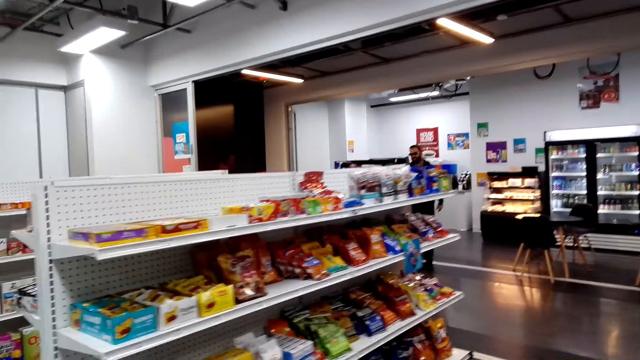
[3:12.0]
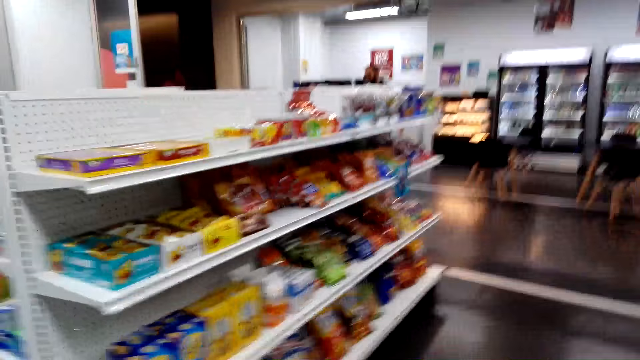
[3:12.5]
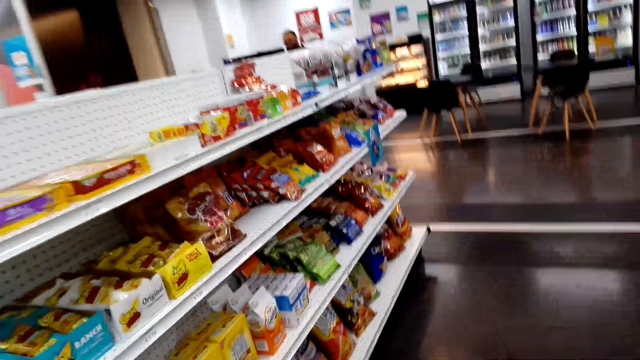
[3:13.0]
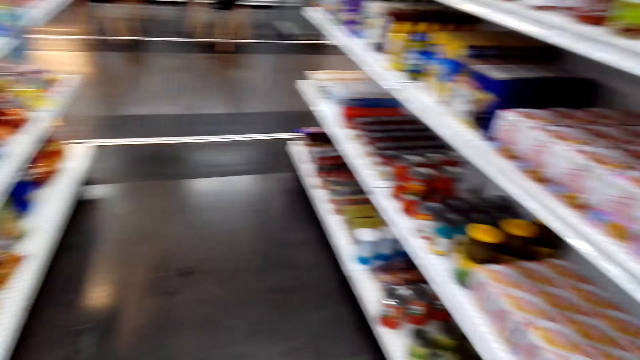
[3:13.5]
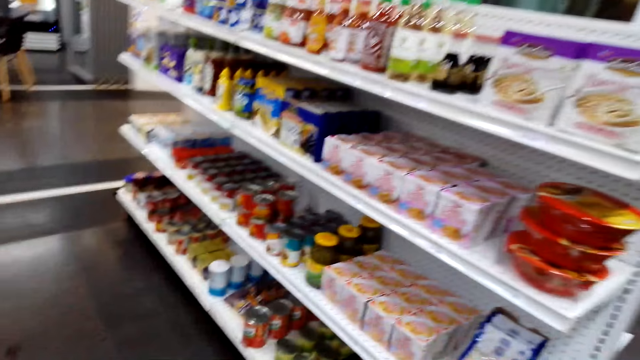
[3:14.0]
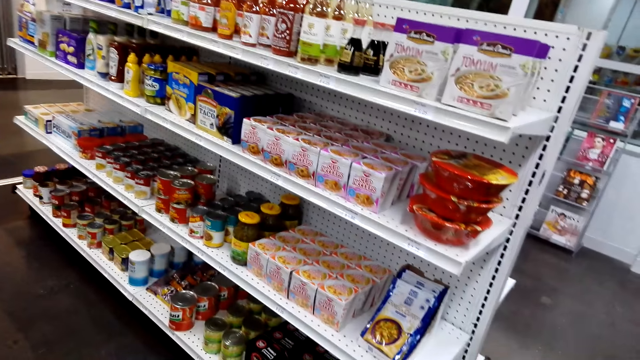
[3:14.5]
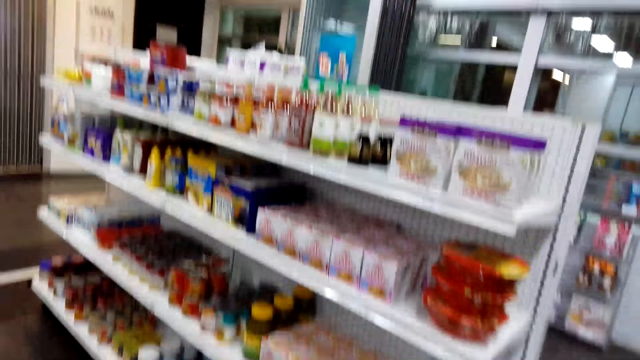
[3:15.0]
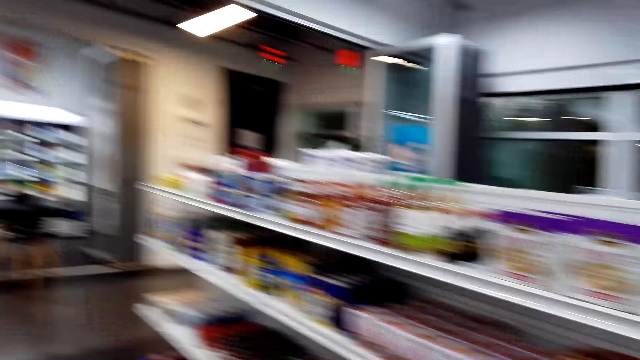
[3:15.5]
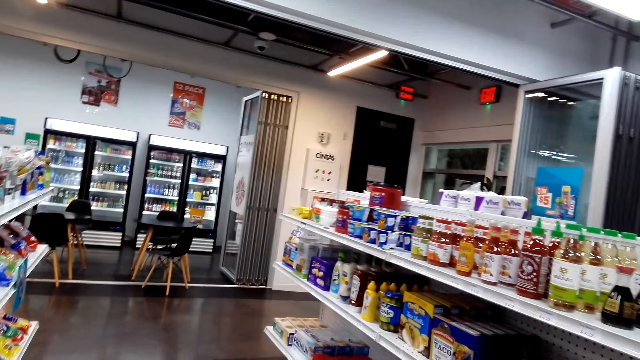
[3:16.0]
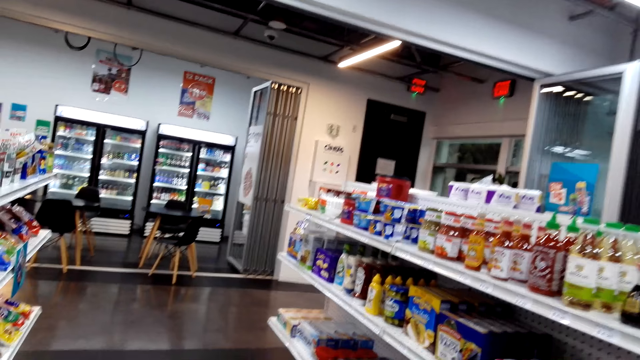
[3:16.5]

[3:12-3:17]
The camera wearer walks around the room.

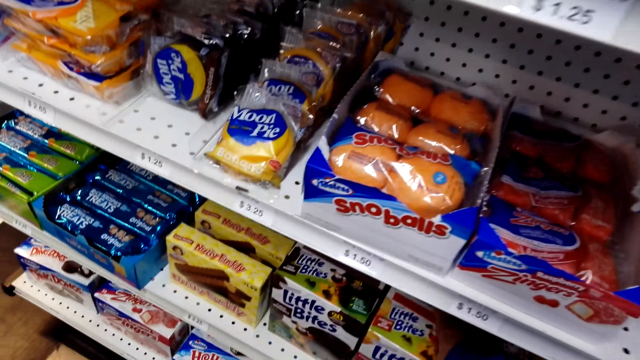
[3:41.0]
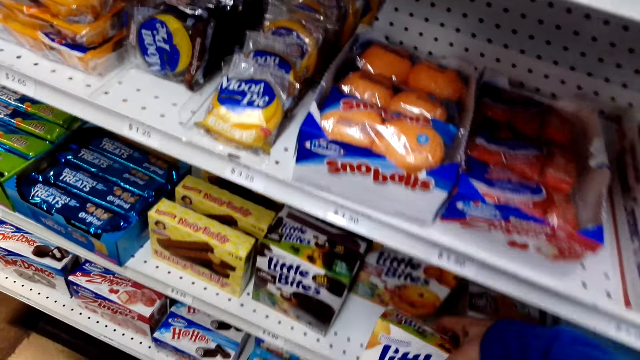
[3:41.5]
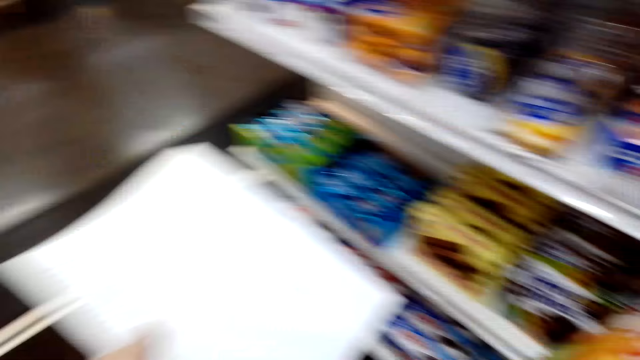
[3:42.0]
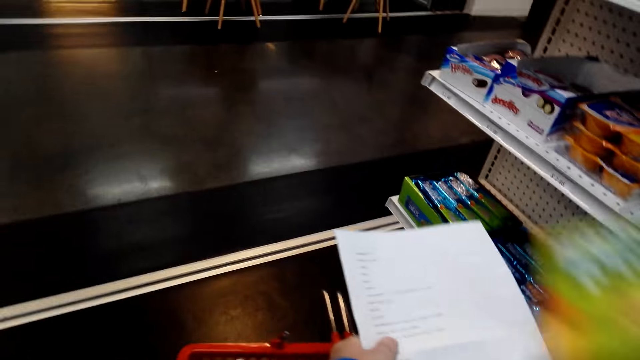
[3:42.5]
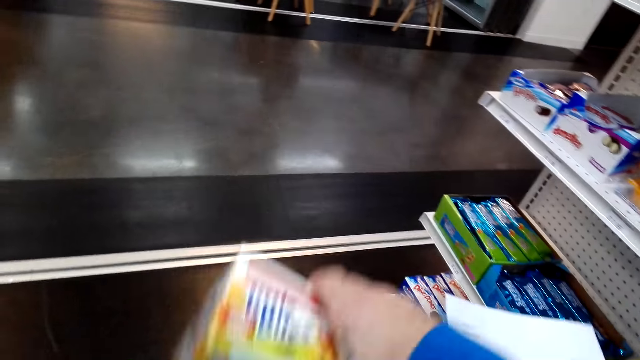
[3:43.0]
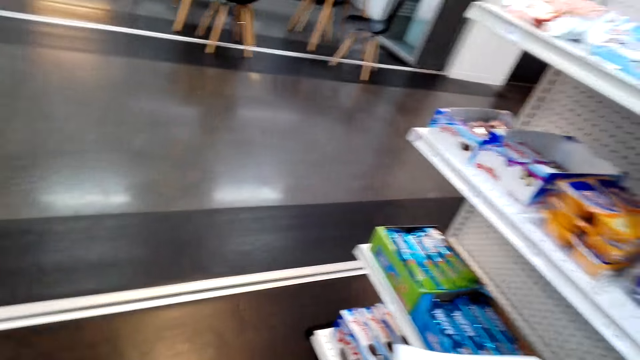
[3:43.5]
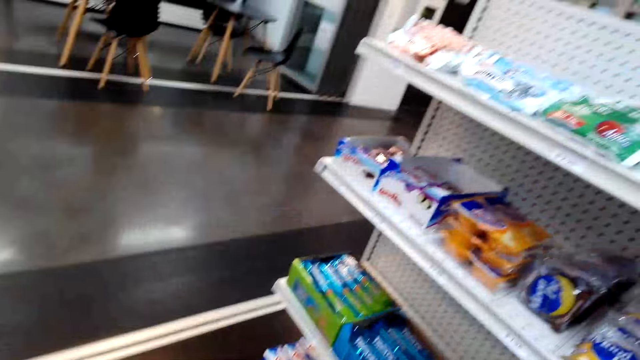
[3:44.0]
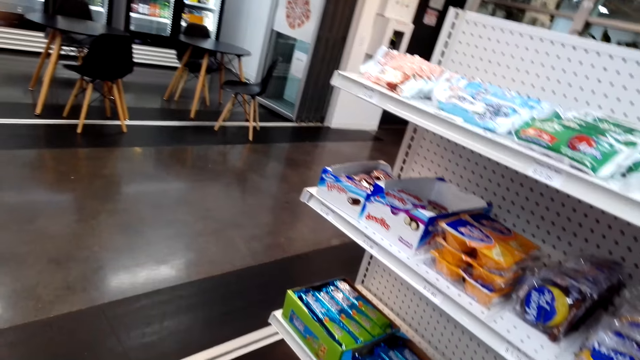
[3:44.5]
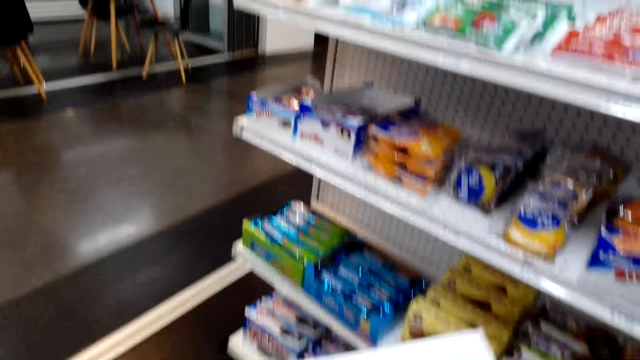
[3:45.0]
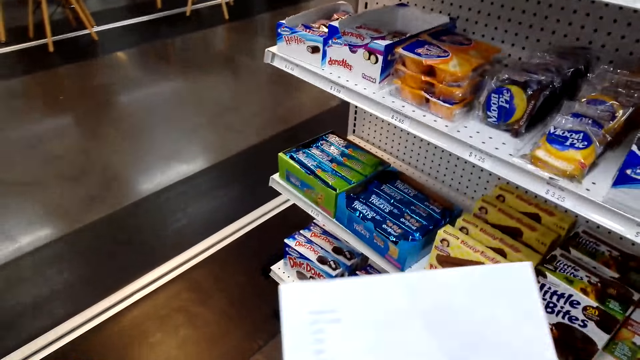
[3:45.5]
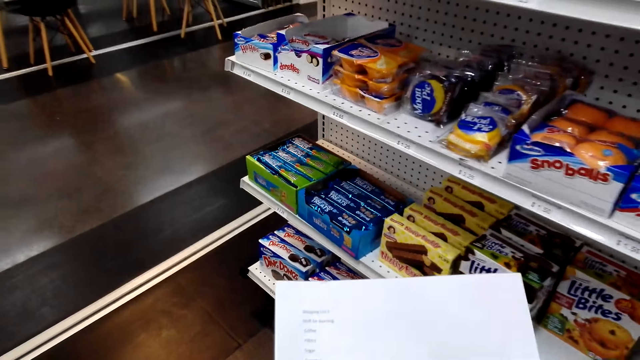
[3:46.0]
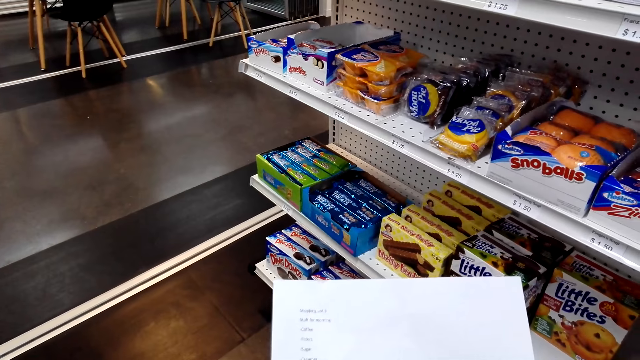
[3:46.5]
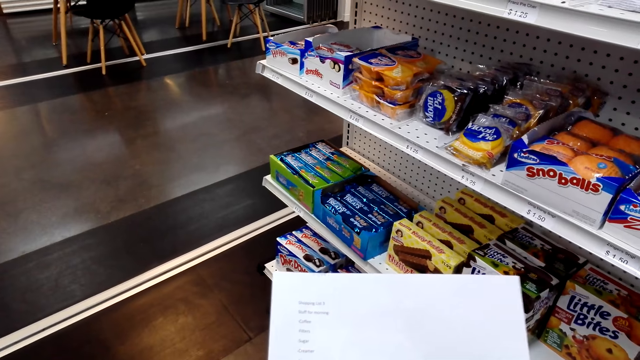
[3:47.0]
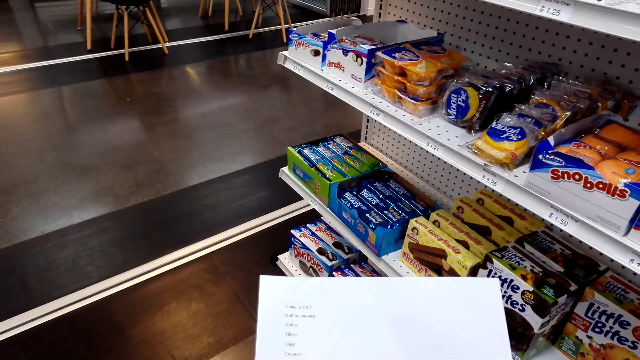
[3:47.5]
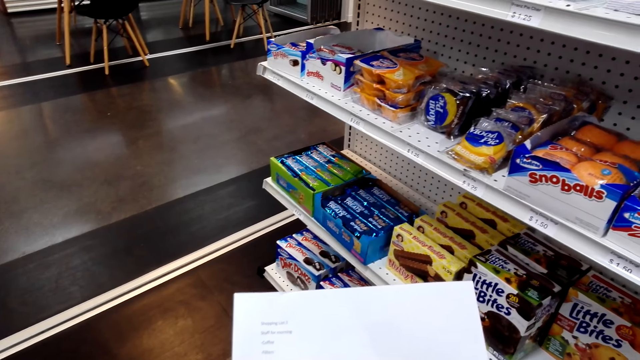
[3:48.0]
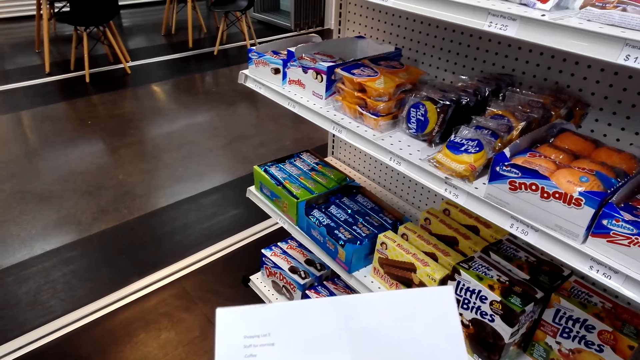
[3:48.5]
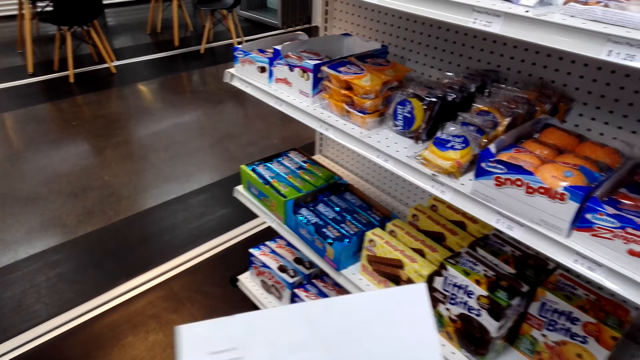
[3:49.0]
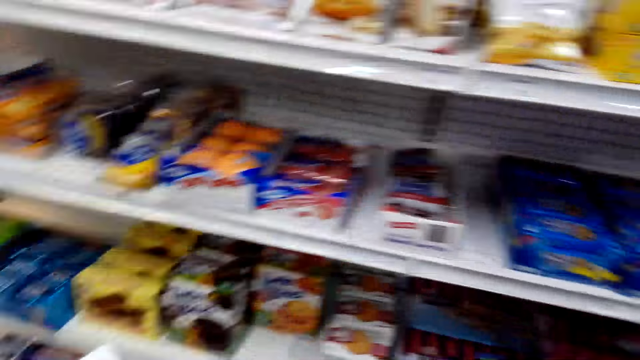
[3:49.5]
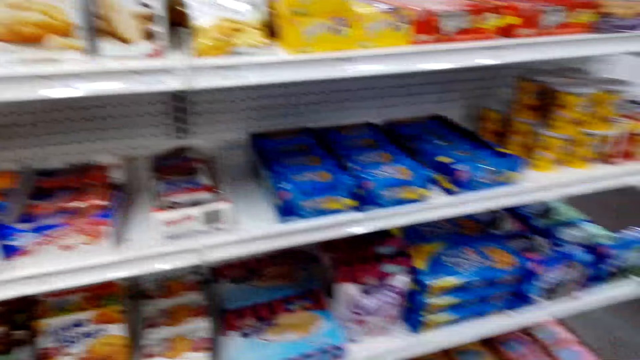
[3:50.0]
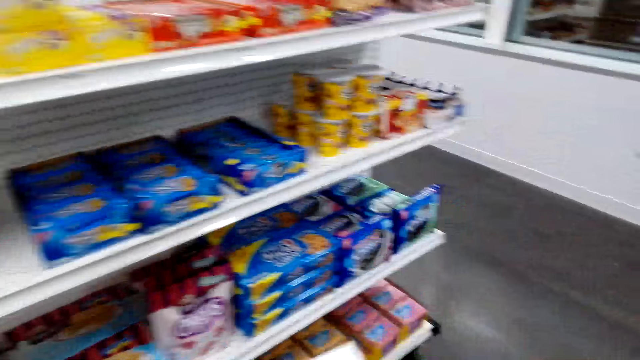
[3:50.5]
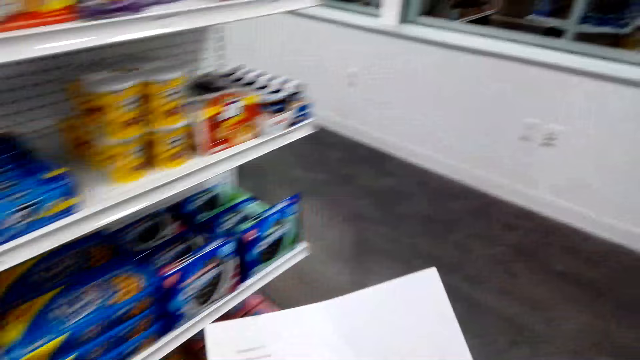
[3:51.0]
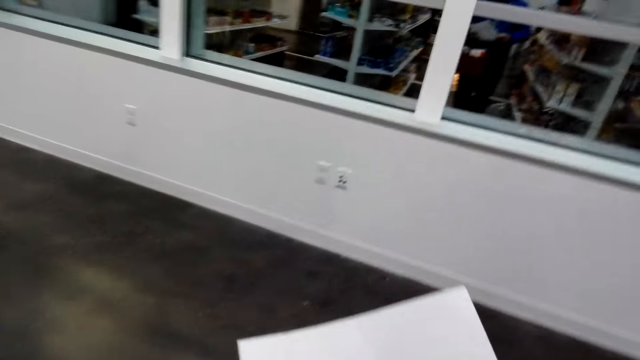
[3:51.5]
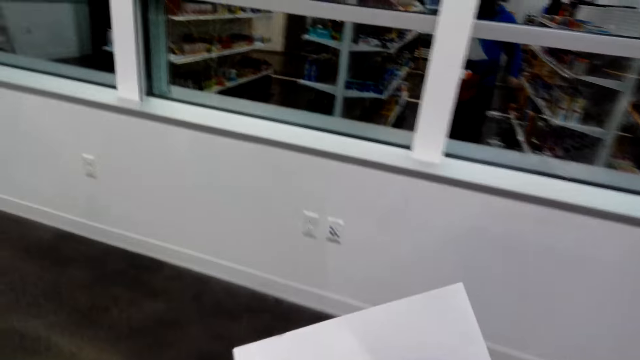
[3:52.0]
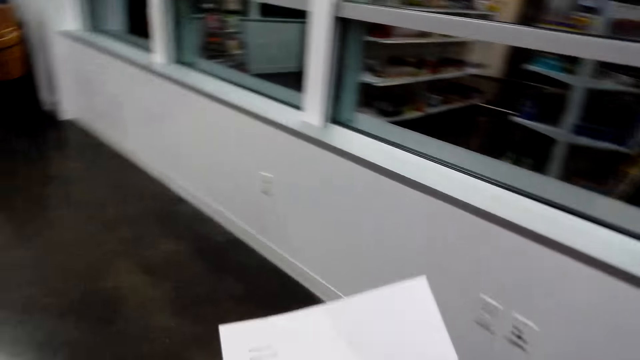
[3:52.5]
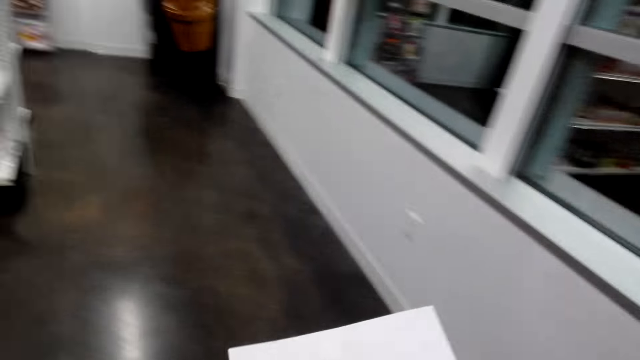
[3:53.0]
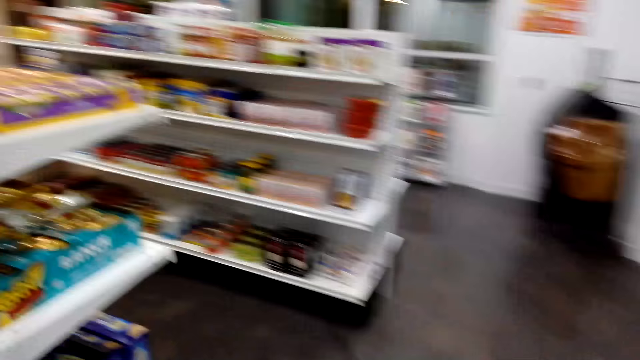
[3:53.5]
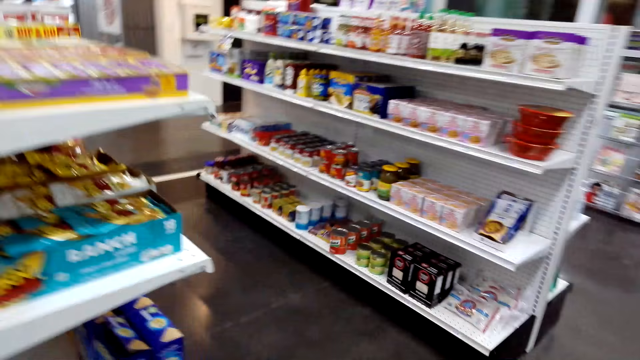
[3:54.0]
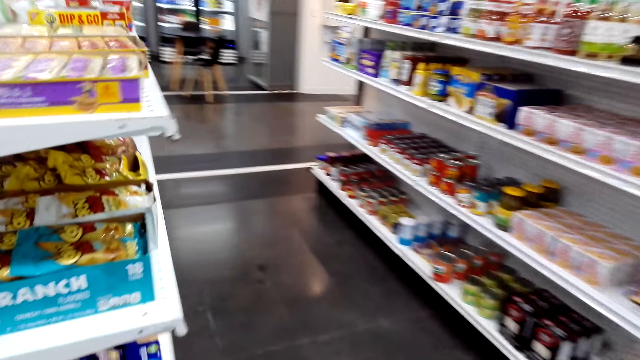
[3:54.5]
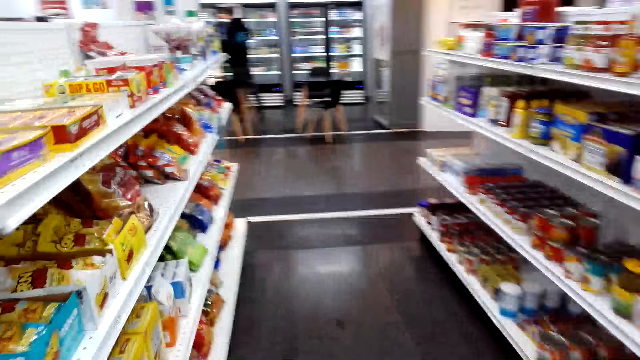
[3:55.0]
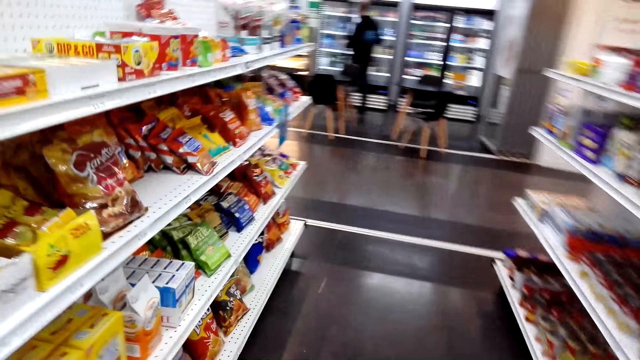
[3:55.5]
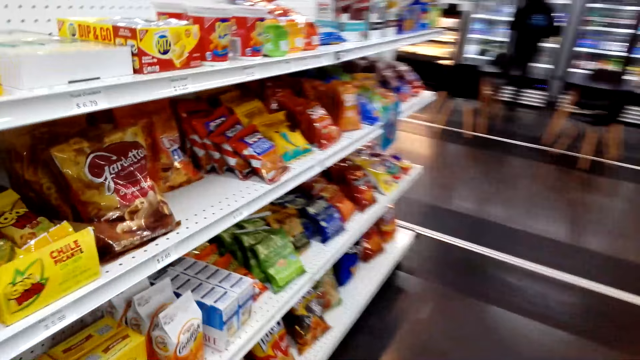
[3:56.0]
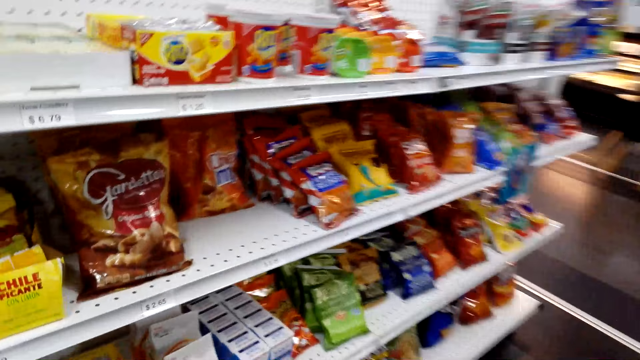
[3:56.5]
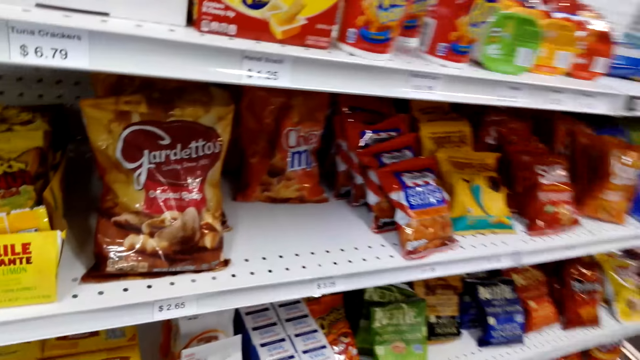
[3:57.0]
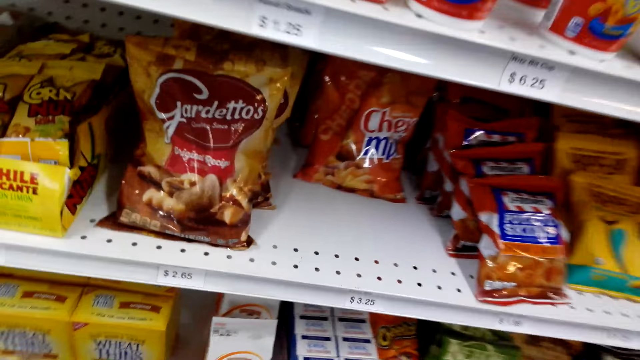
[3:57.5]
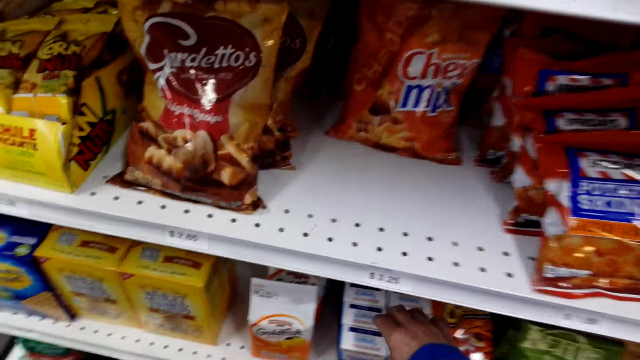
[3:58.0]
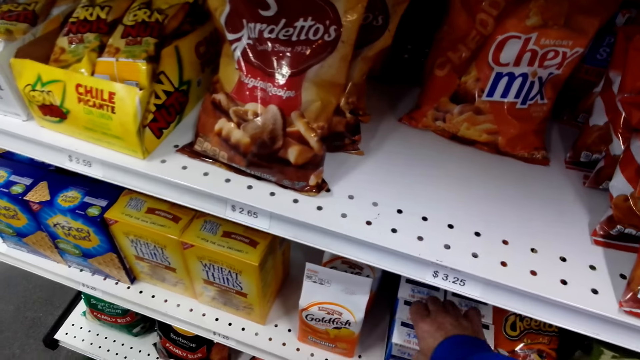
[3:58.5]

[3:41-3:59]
The camera wearer takes an item. They put the item in the basket. They read the shopping list. They look around. They walk around the room. They look at the shelves.
